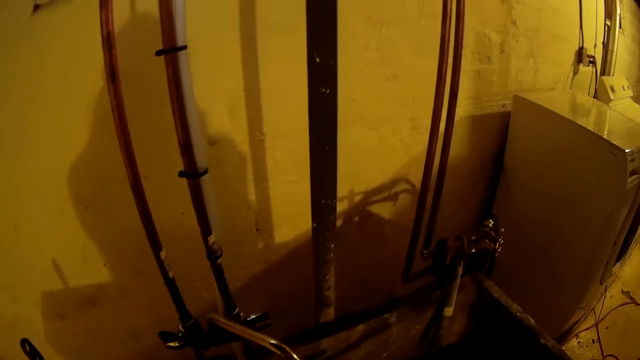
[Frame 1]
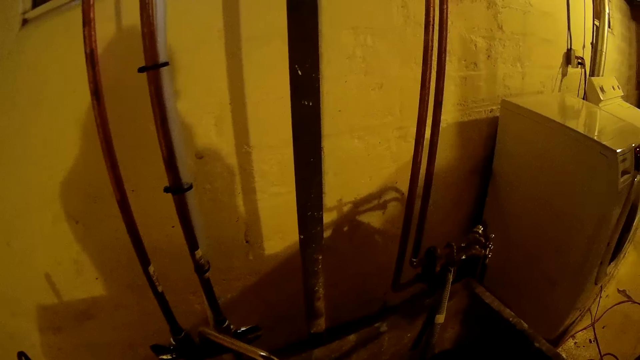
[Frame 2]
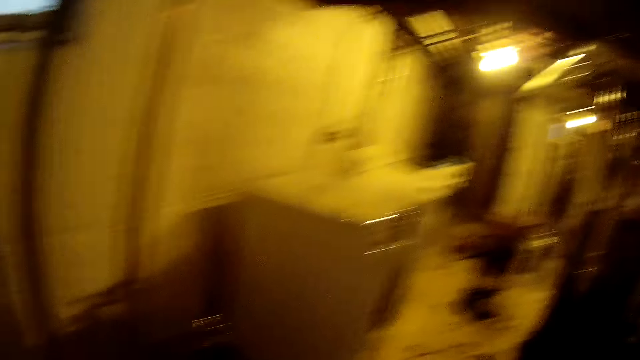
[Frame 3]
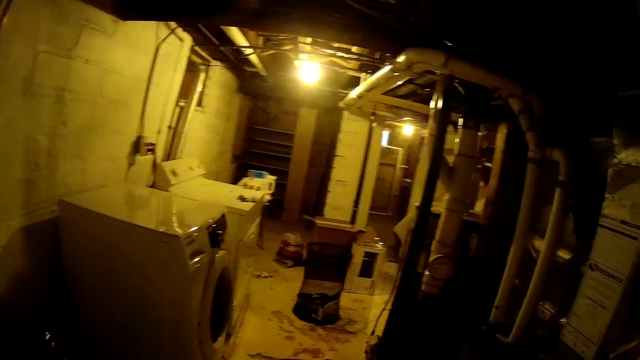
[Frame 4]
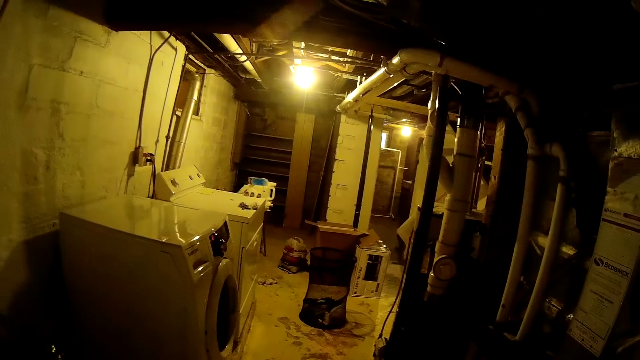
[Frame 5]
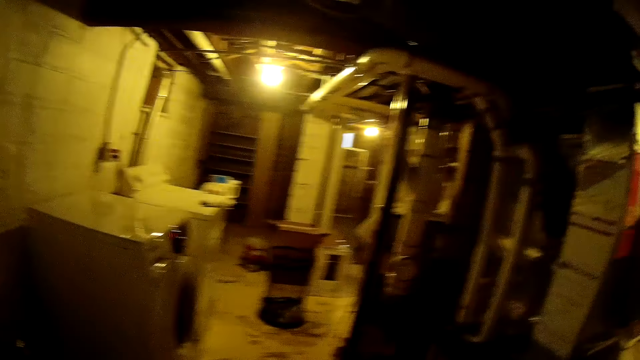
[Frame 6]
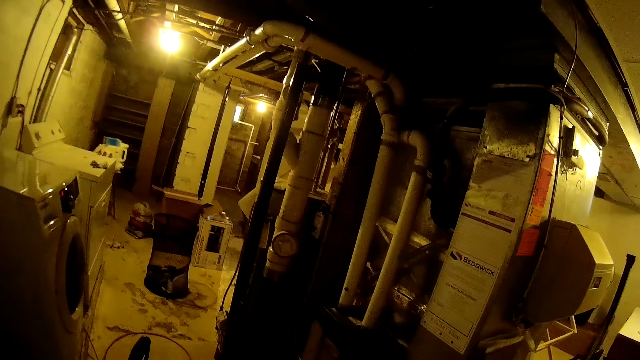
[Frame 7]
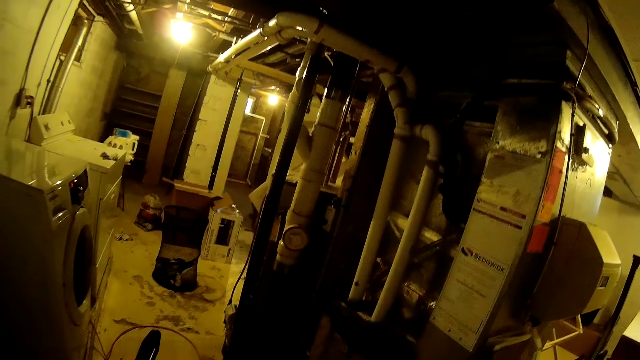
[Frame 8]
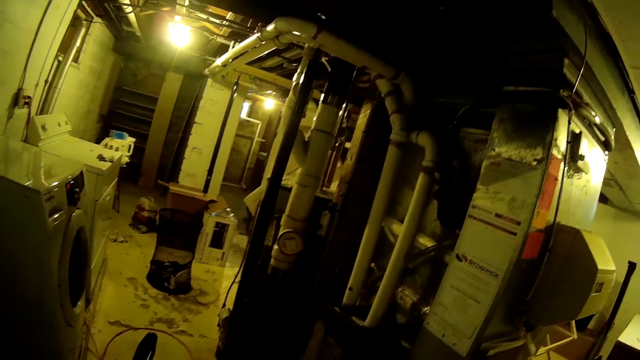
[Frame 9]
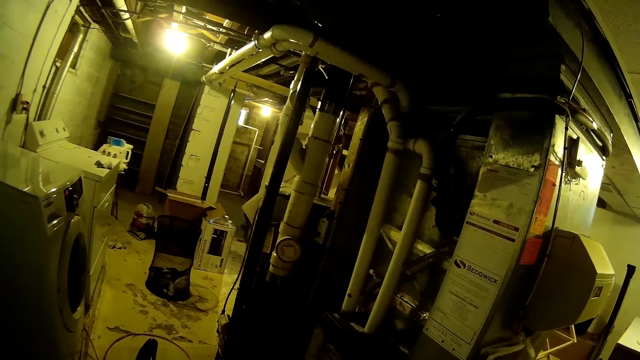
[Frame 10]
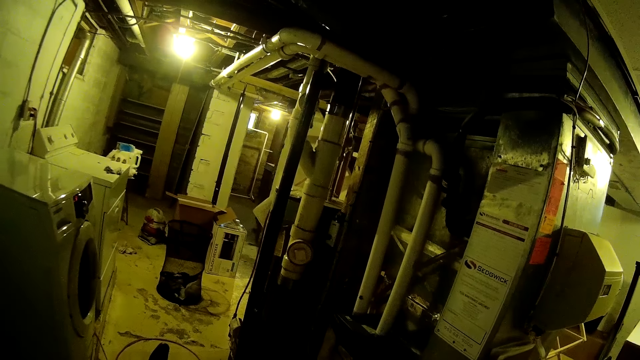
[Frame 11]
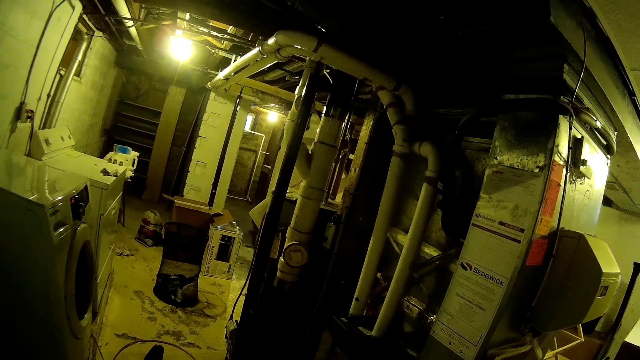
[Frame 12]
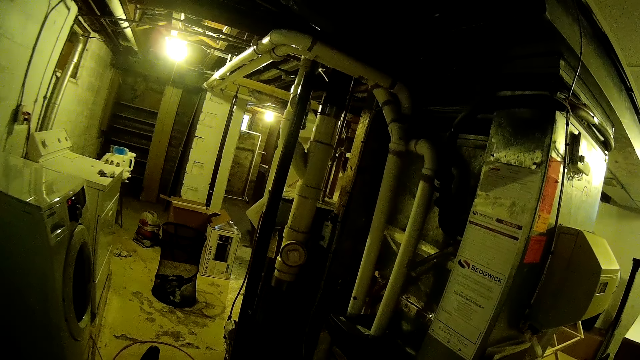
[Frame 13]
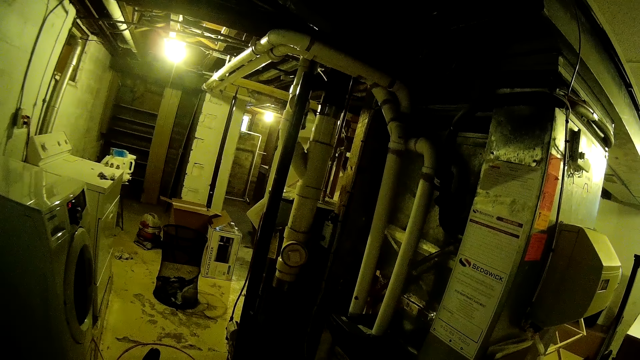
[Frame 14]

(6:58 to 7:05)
The camera wearer looks around.

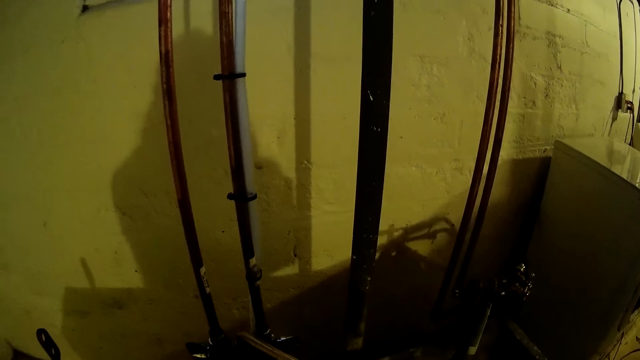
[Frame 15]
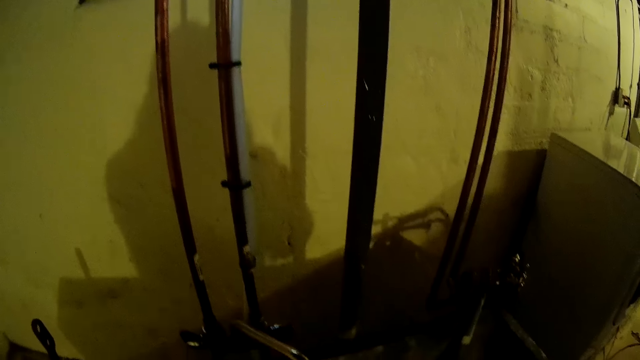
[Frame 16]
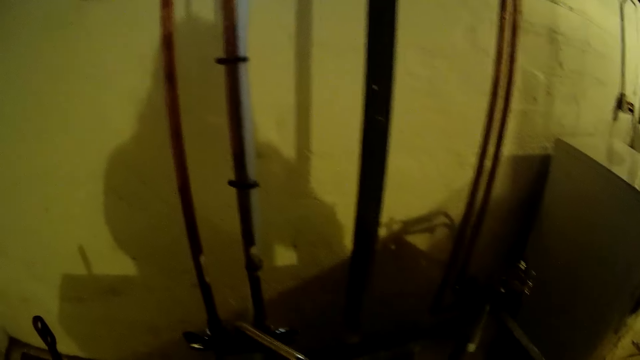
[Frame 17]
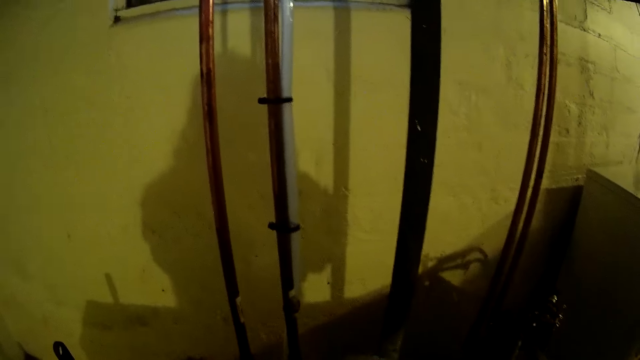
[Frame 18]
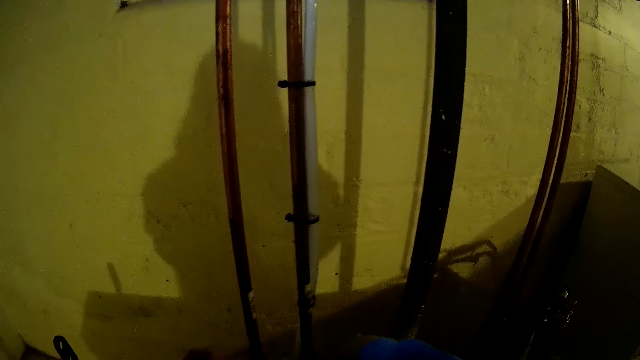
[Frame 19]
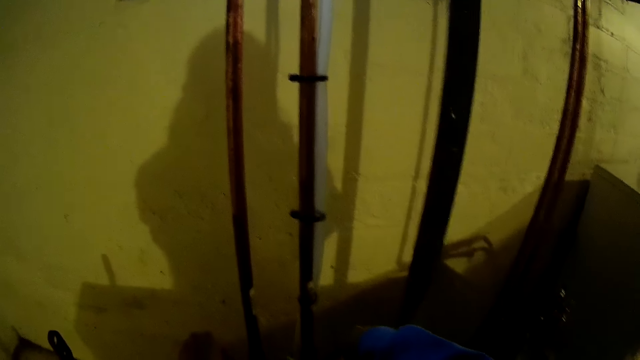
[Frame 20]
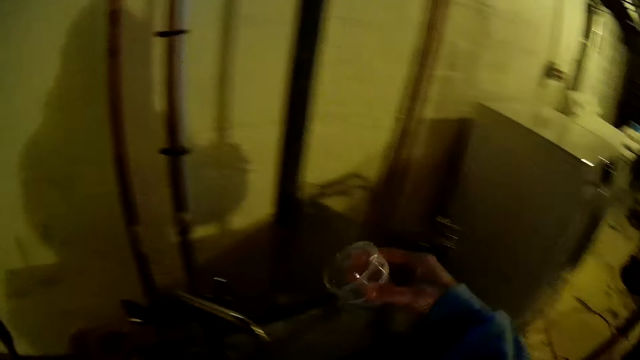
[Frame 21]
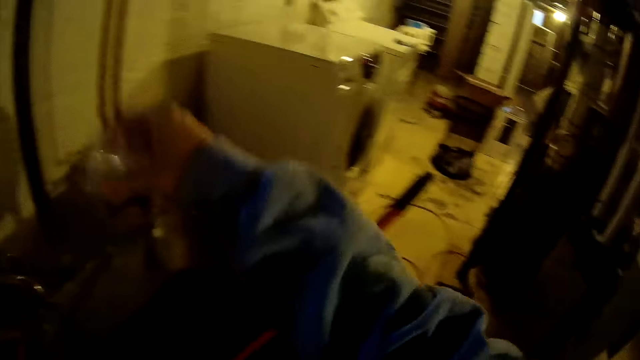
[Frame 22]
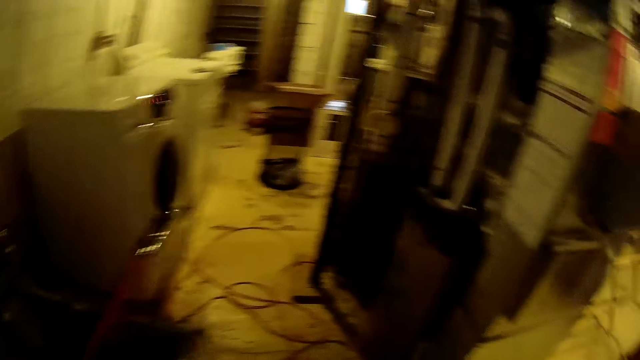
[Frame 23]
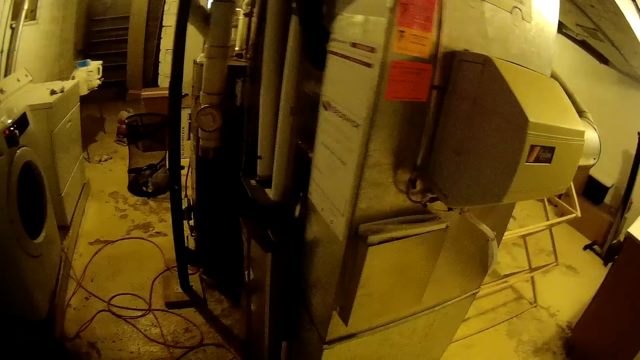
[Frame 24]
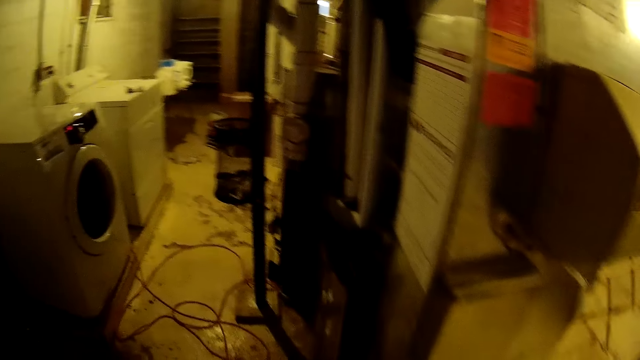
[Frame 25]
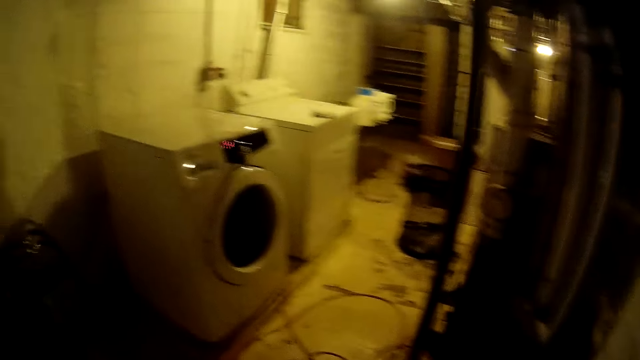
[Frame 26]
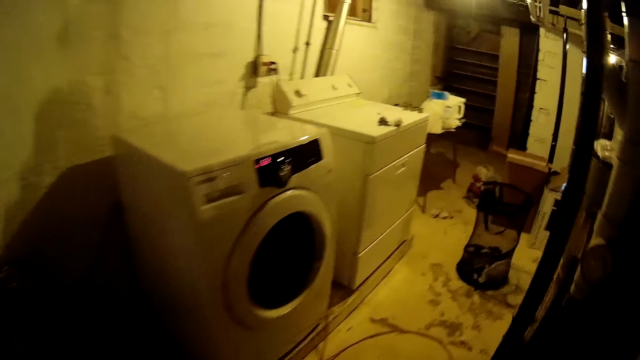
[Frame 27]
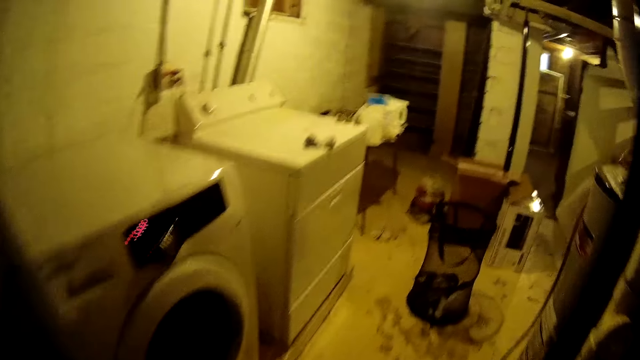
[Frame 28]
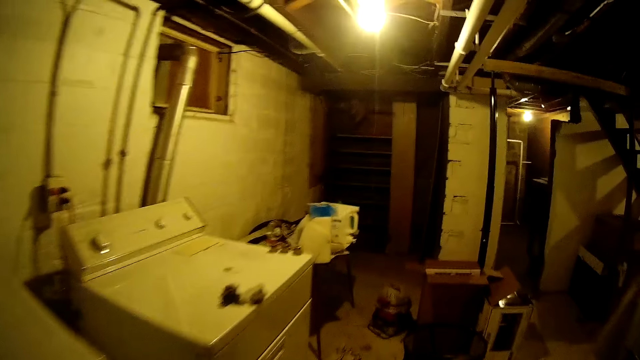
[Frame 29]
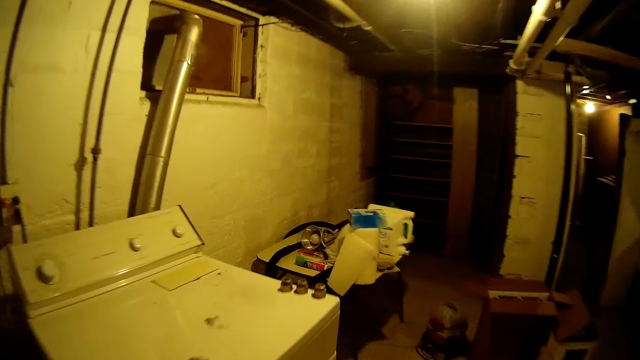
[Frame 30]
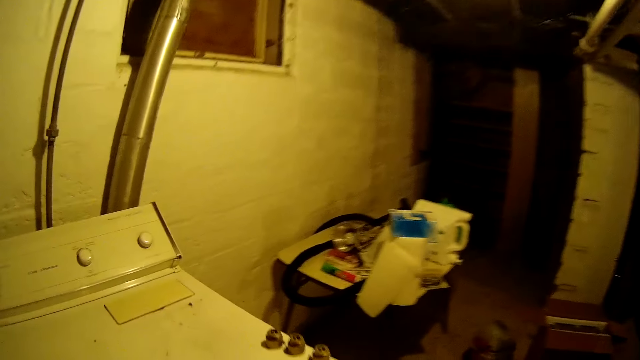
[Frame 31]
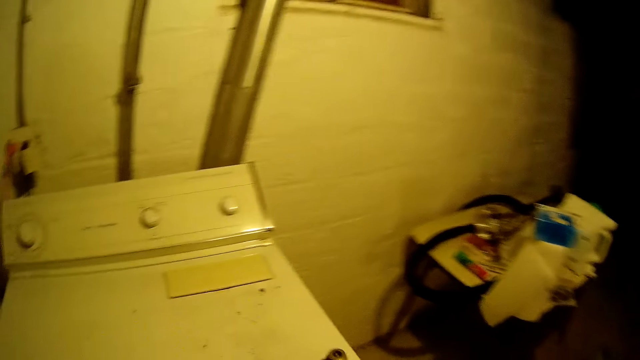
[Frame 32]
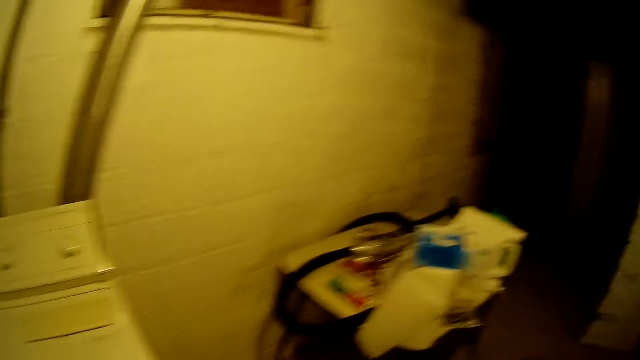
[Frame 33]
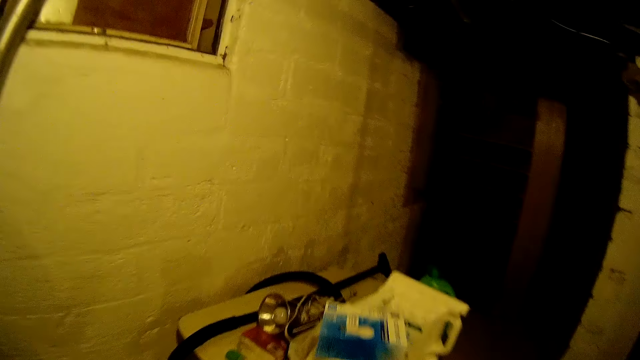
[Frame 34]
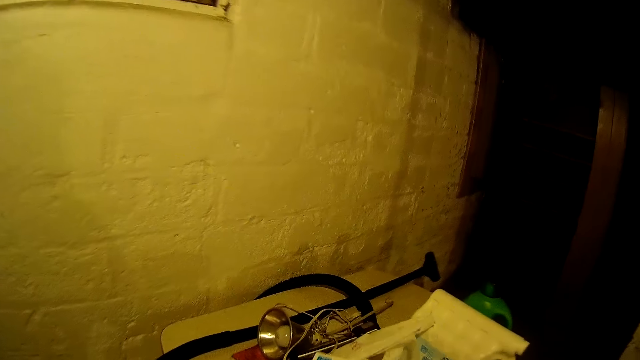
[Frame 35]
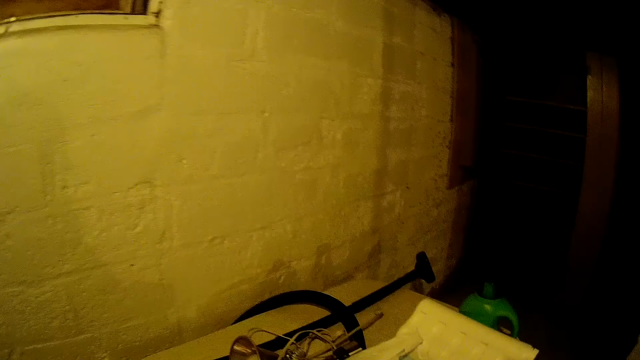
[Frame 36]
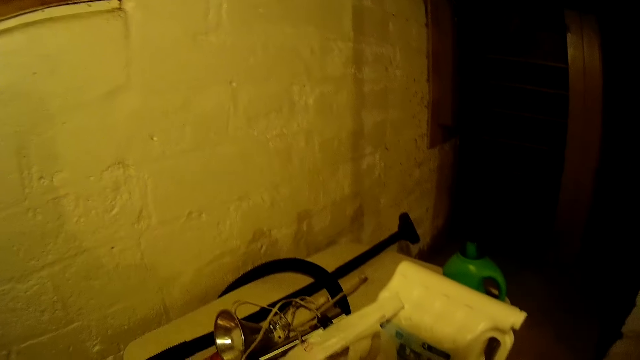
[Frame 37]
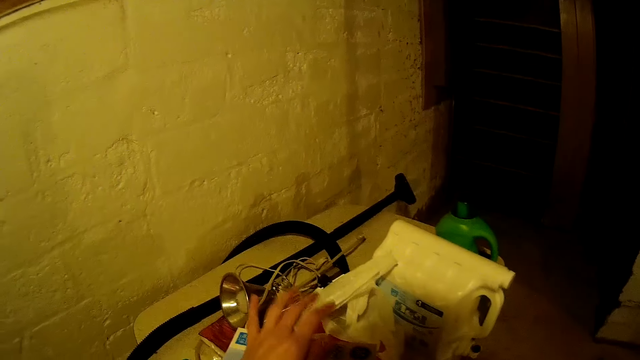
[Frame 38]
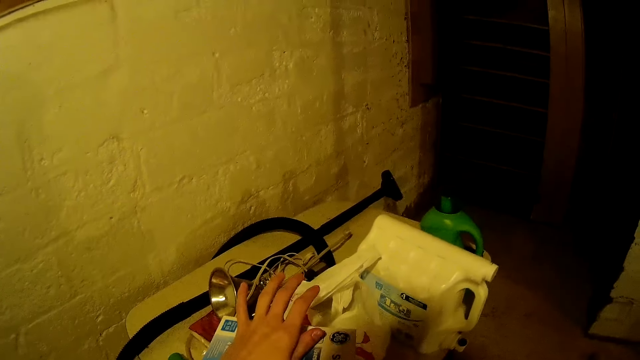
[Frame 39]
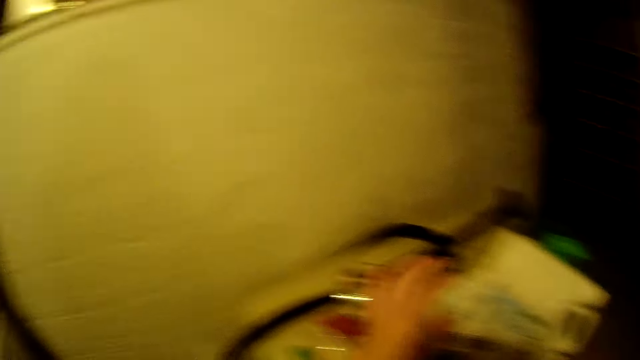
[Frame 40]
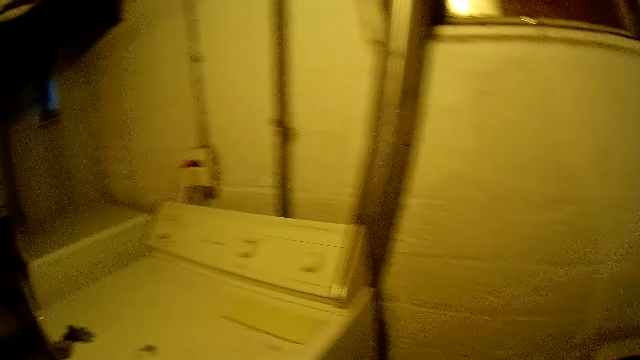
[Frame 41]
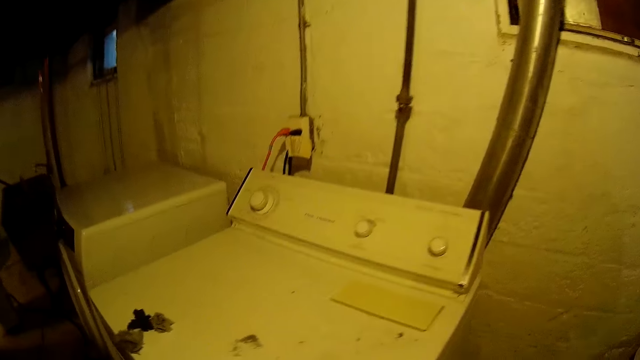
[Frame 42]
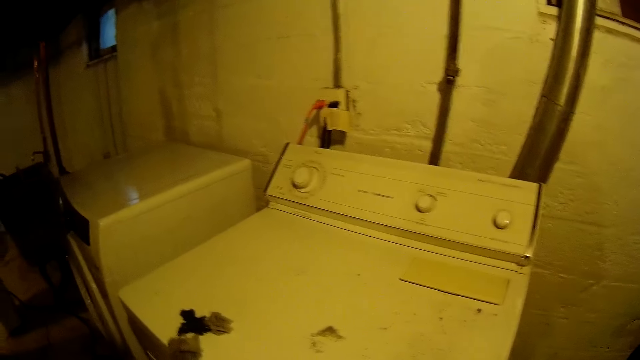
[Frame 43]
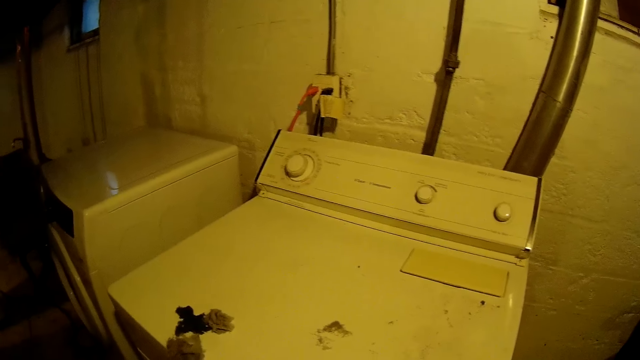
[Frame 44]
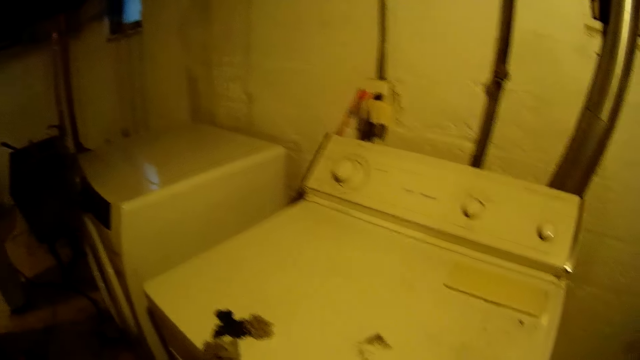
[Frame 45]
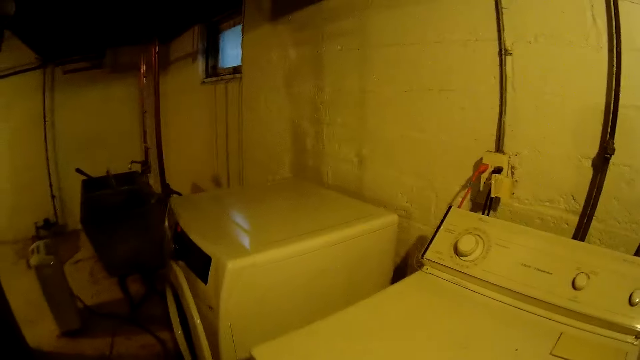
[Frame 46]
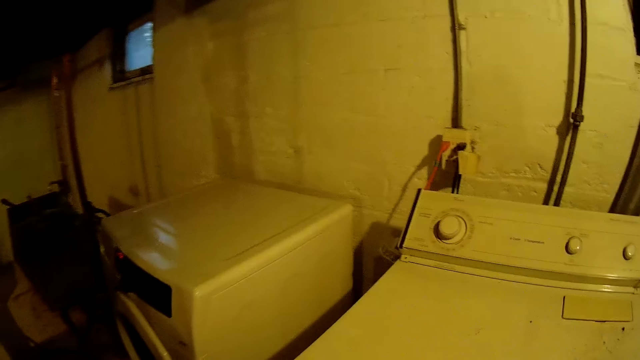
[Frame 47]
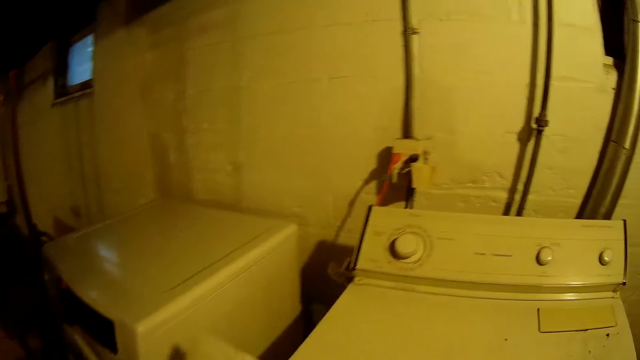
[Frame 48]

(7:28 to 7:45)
The camera wearer pours water from a container. He shakes the plastic cup in his right hand. He walks around. He touches a carton with his left hand.
